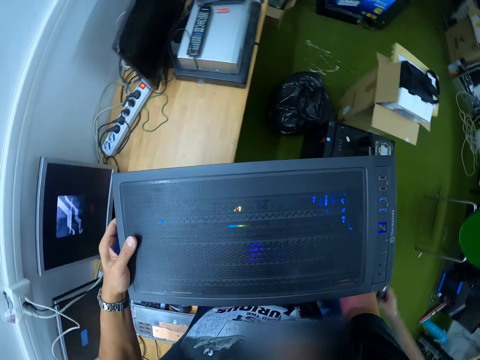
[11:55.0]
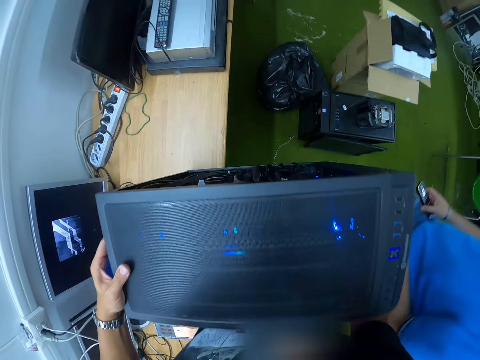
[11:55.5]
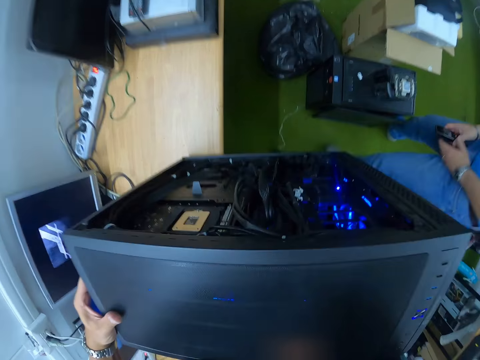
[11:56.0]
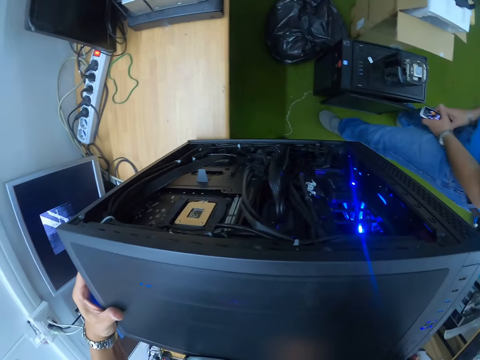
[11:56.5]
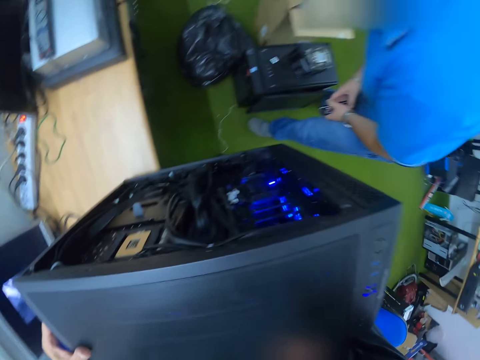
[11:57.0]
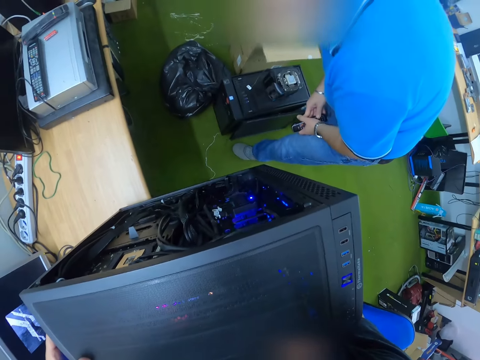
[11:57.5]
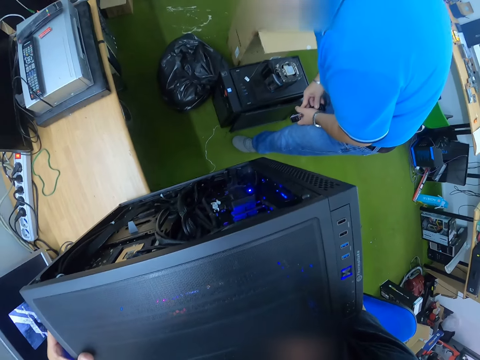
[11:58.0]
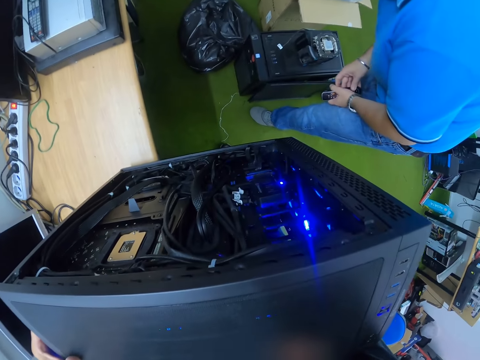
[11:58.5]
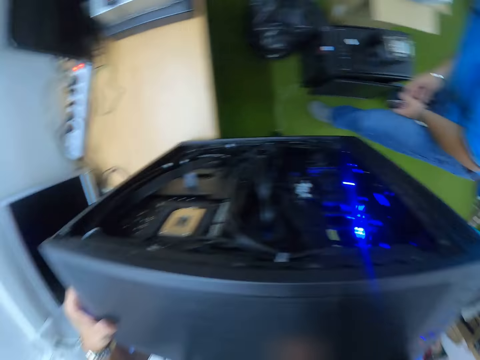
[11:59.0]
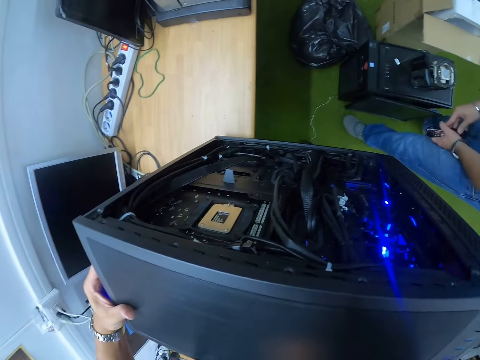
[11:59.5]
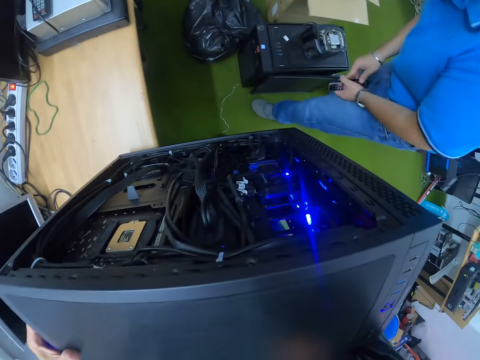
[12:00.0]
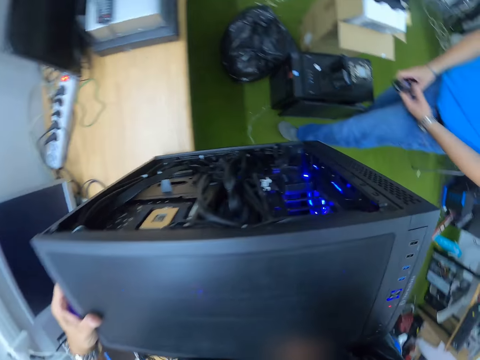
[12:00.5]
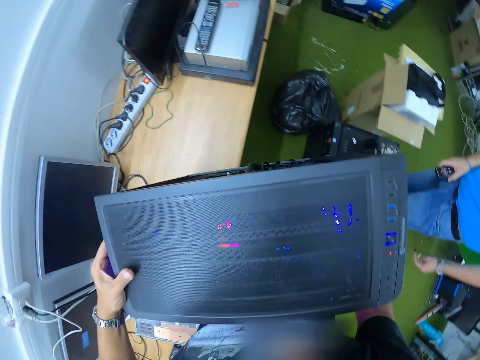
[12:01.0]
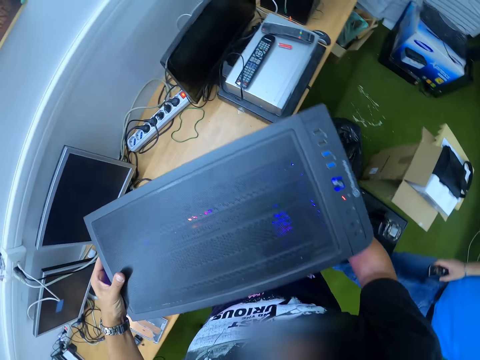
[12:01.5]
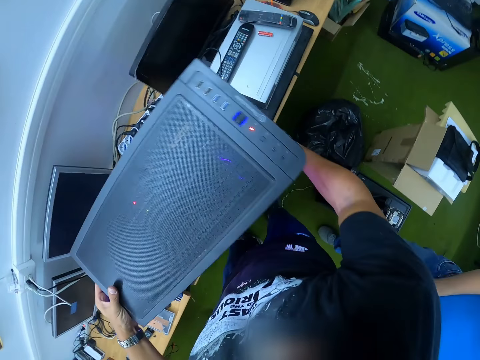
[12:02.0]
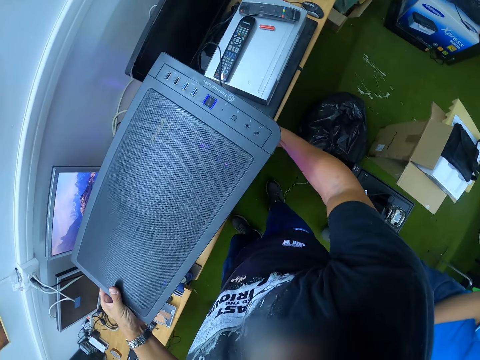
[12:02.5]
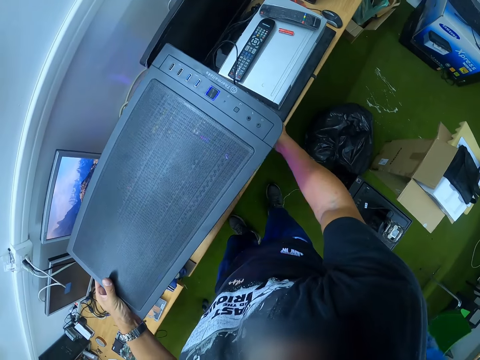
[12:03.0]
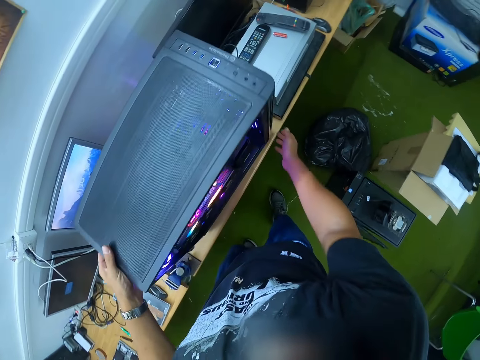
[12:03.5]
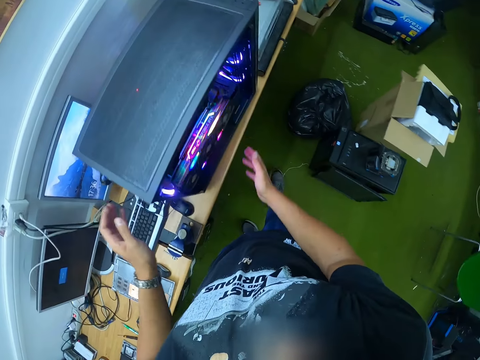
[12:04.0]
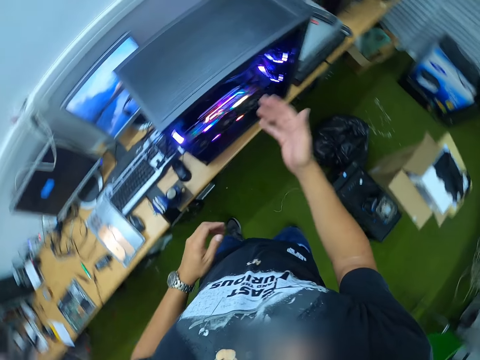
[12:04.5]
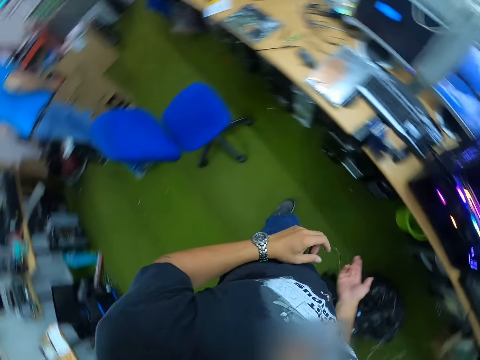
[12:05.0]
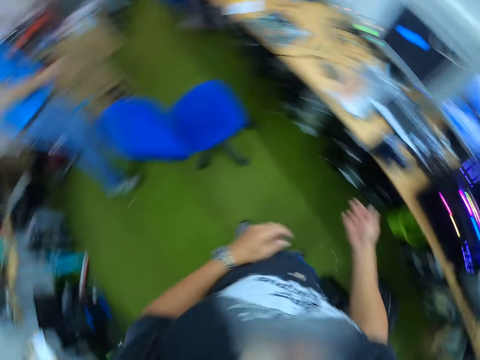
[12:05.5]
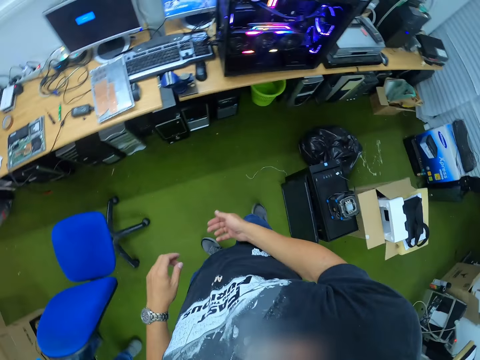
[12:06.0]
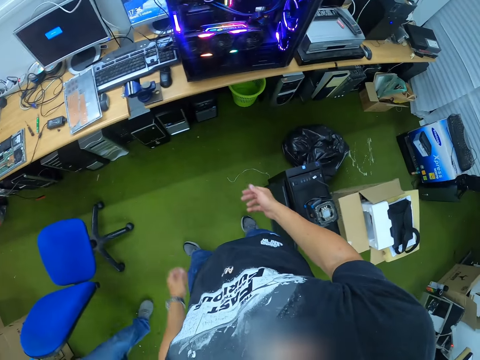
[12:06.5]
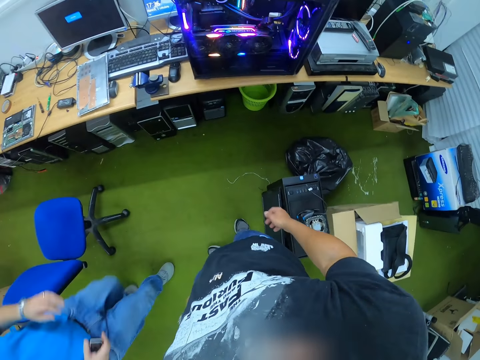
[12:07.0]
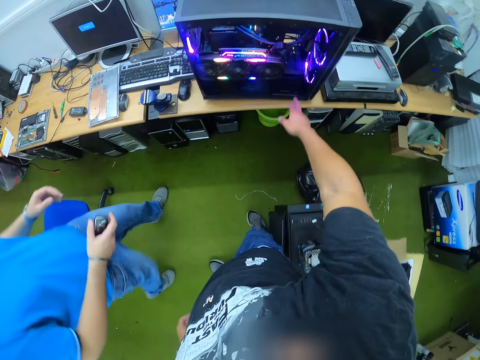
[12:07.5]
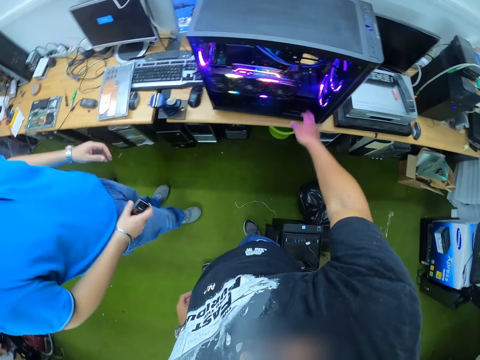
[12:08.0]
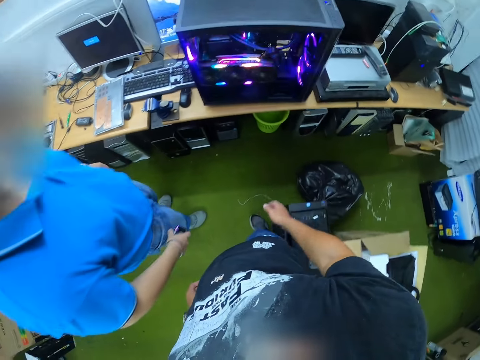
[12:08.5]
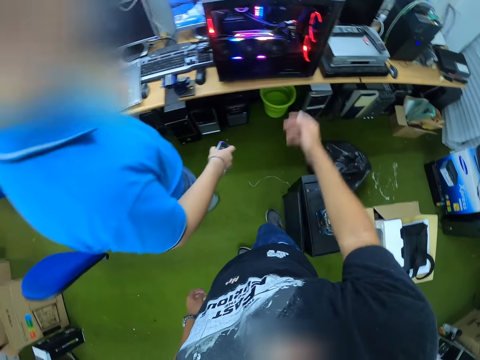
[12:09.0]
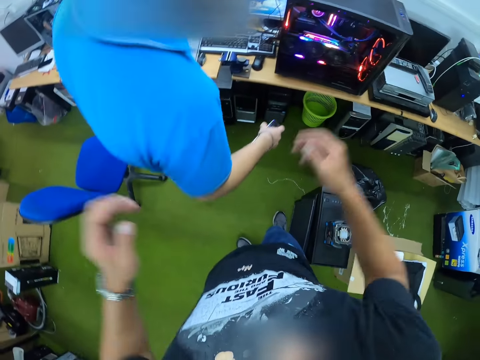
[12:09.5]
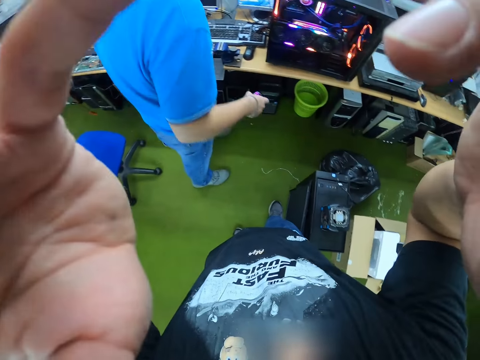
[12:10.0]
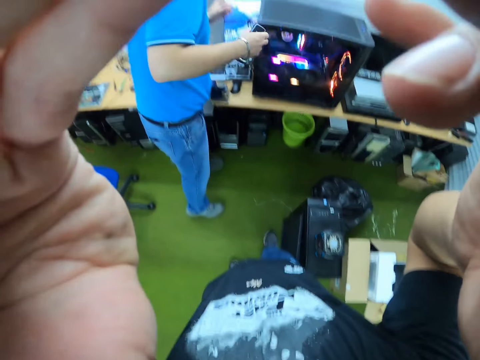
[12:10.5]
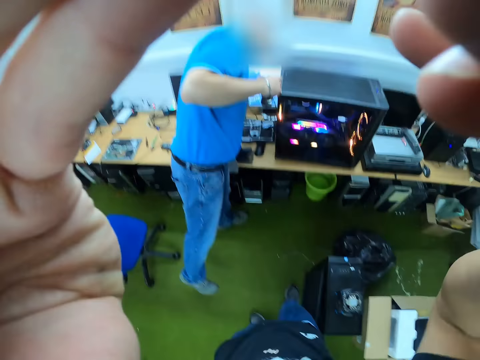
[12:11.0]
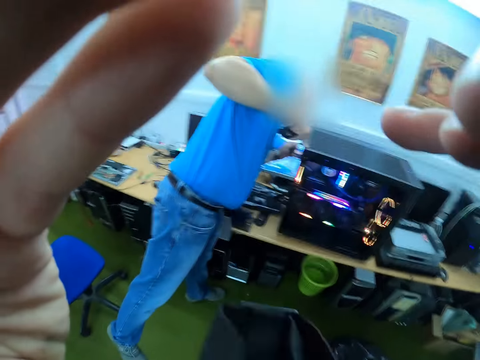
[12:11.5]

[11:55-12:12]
The camera wearer looks at the speaker. He turns the cpu on the table with both hands. He points at the speaker. He touches the cpu. The man looks at the speaker. The camera wearer touches a camera on his head with both hands. He adjusts the camera.
